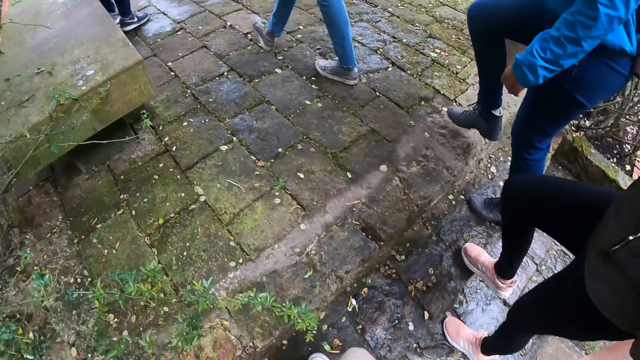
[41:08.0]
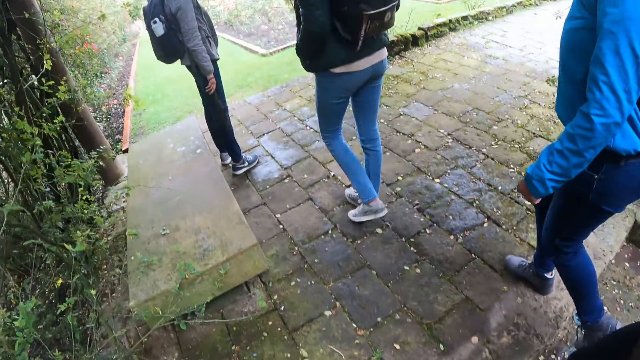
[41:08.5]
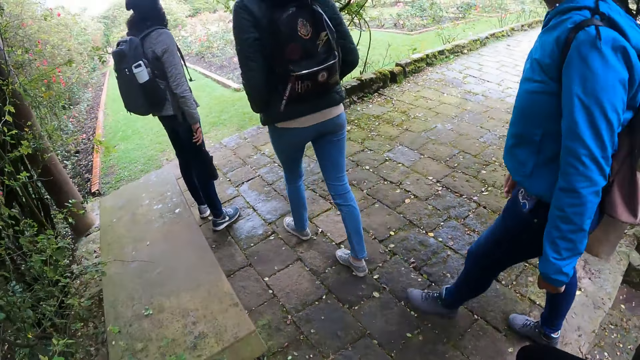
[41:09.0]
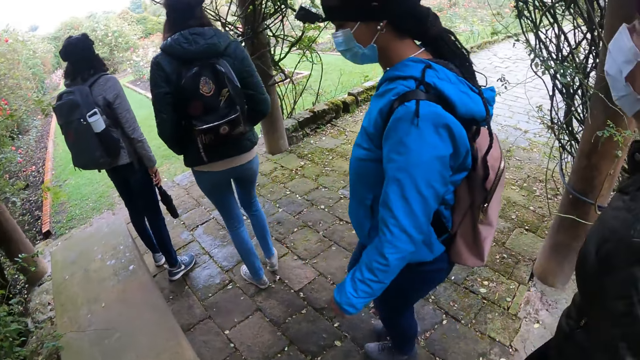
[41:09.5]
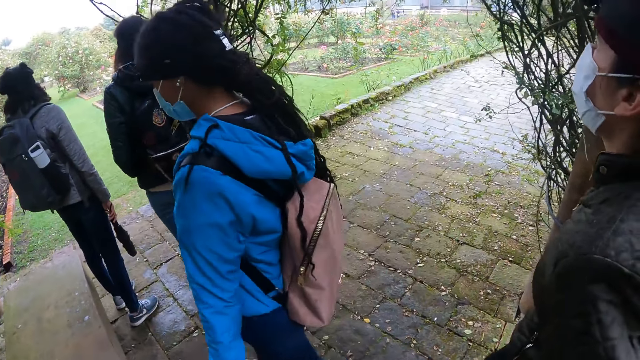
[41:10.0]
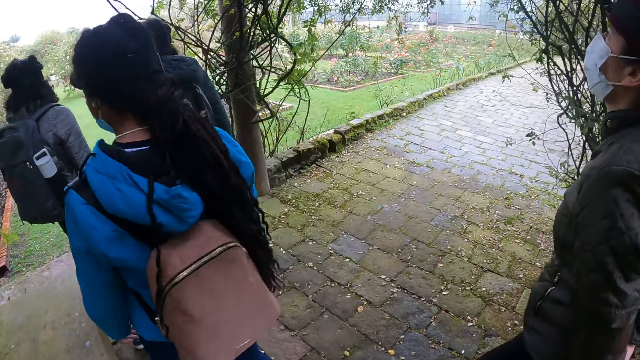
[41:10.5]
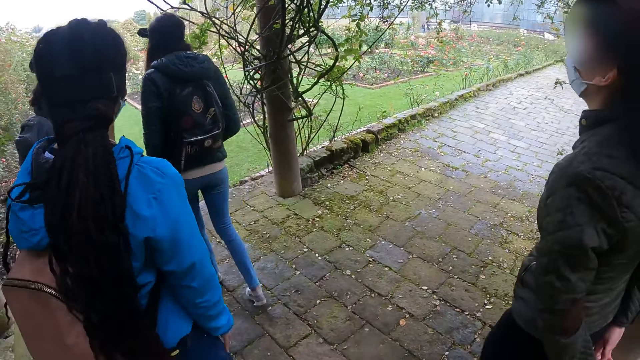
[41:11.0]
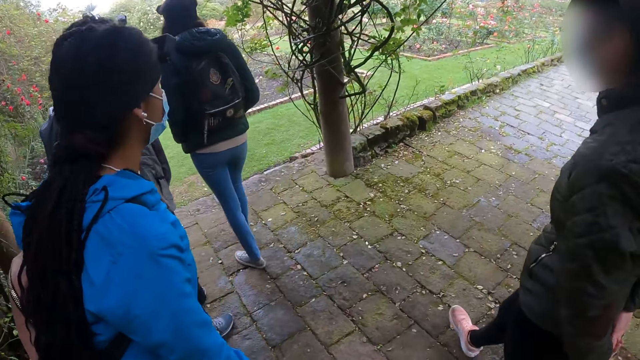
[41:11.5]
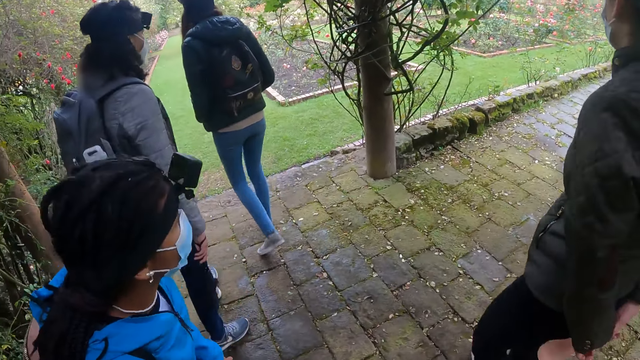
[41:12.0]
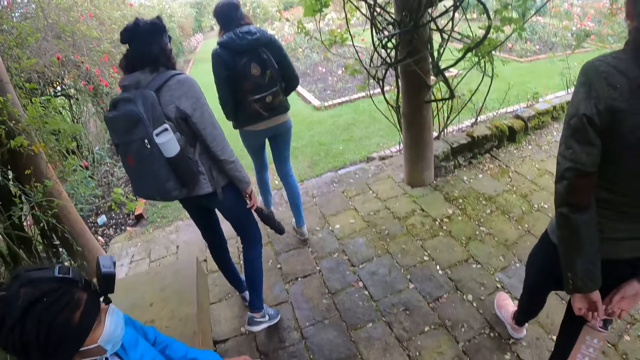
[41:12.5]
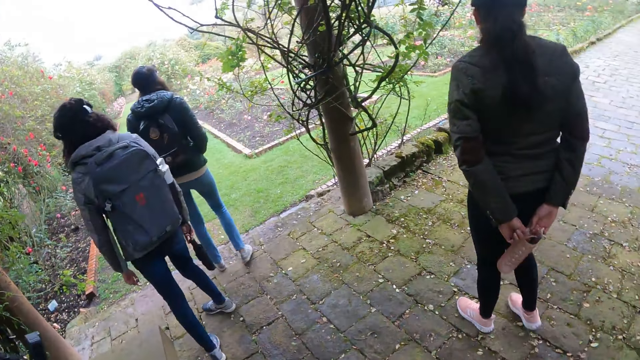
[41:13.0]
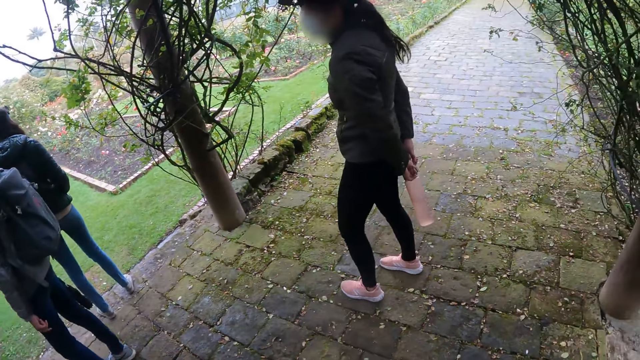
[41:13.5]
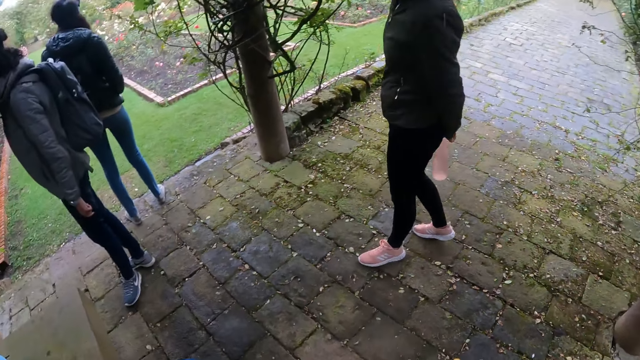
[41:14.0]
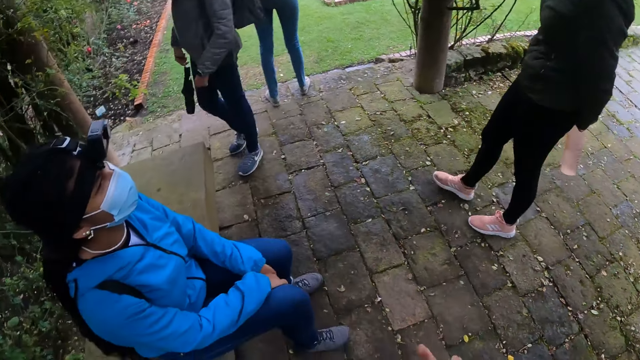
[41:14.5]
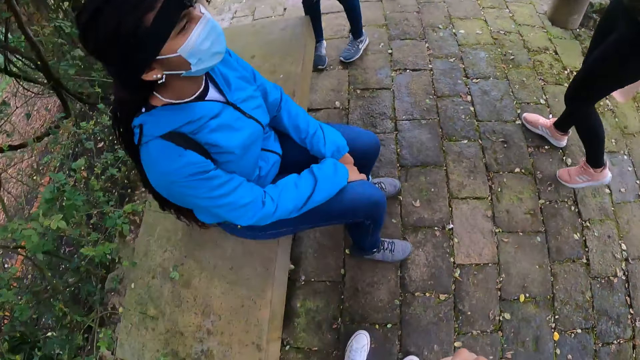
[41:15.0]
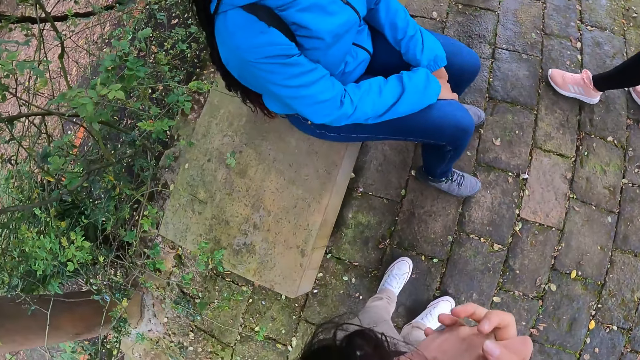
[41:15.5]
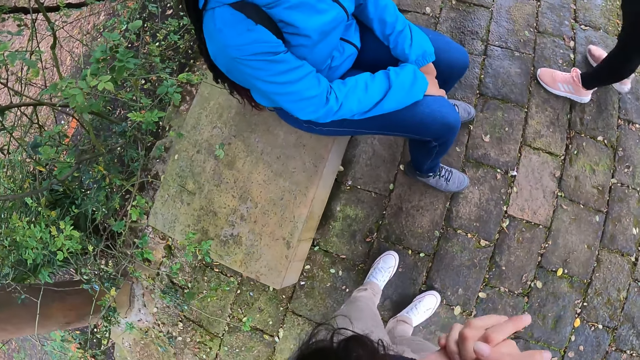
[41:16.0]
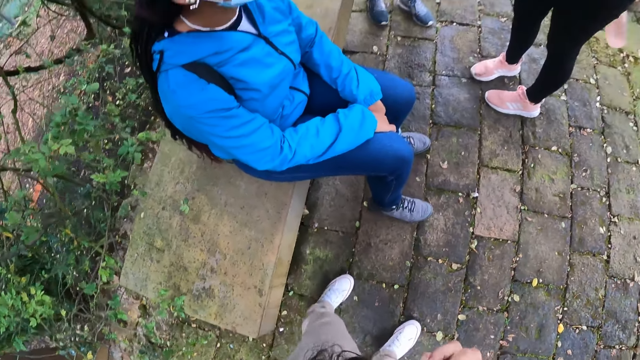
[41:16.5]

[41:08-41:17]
A woman sits on a bench in the park. The camera wearer looks around.

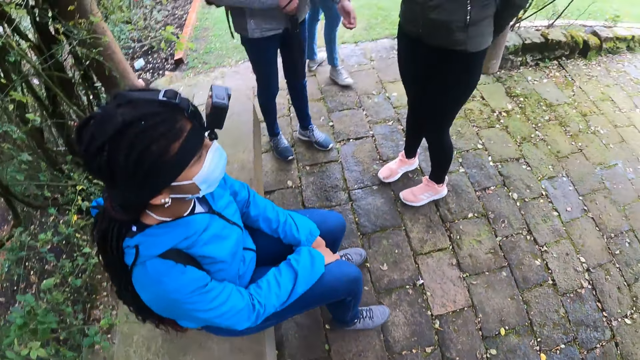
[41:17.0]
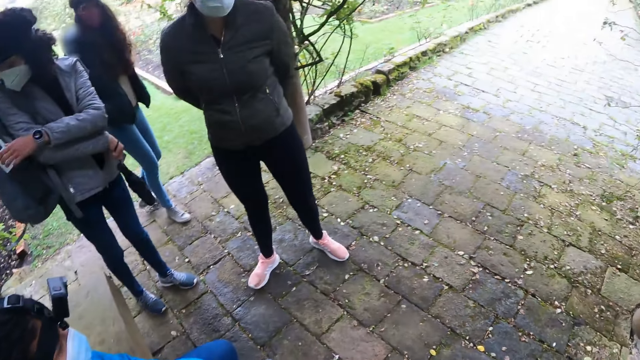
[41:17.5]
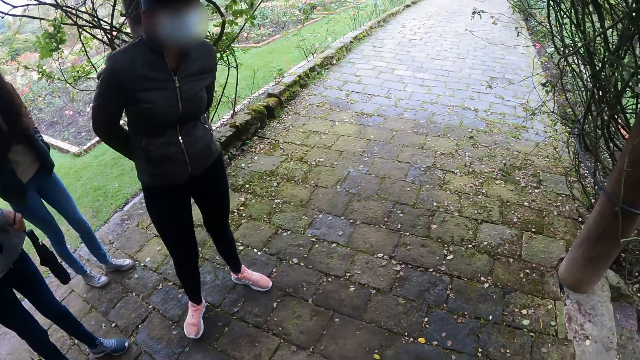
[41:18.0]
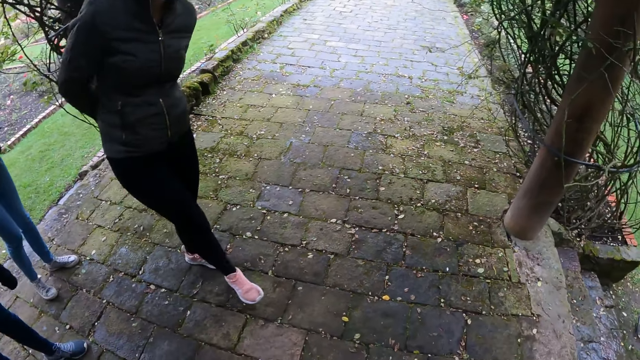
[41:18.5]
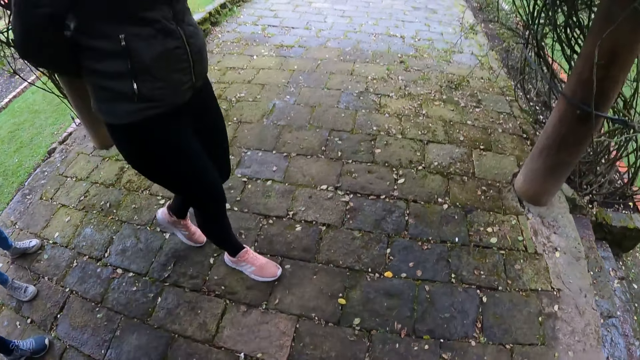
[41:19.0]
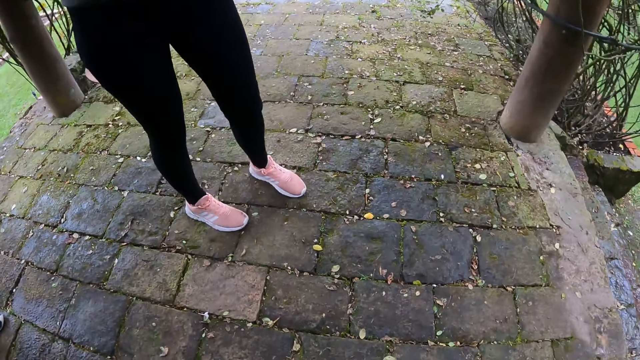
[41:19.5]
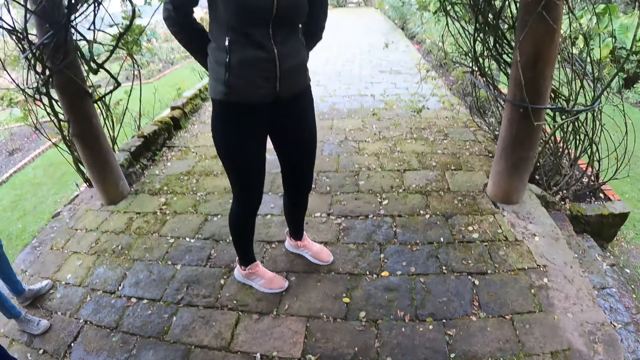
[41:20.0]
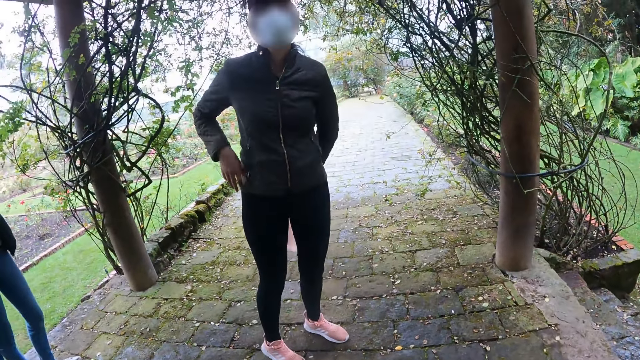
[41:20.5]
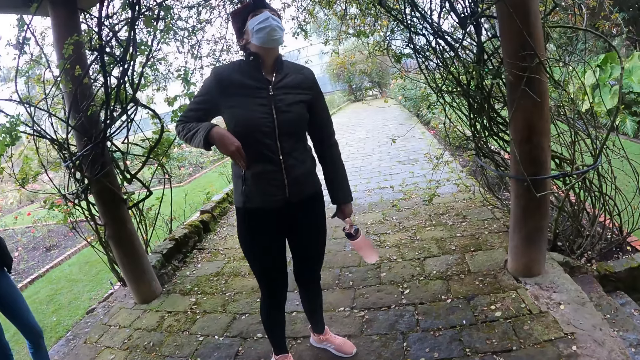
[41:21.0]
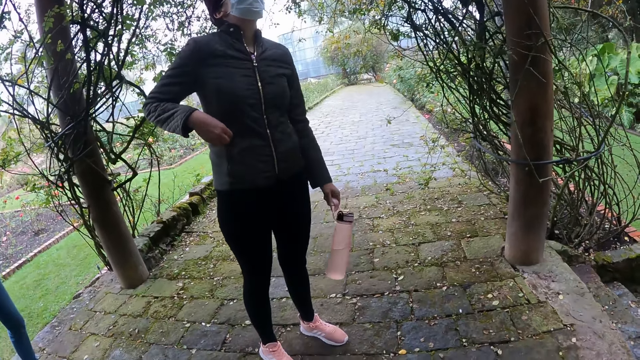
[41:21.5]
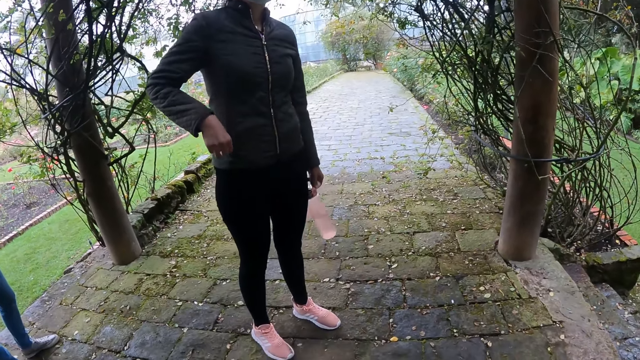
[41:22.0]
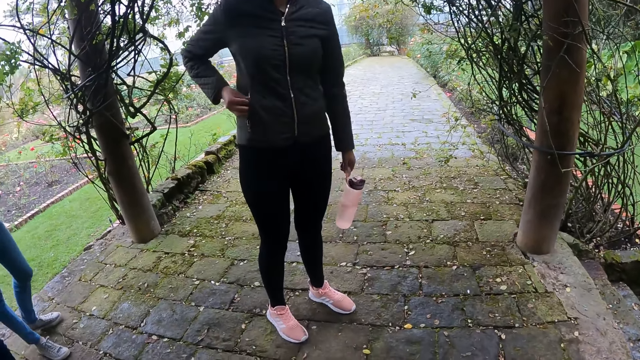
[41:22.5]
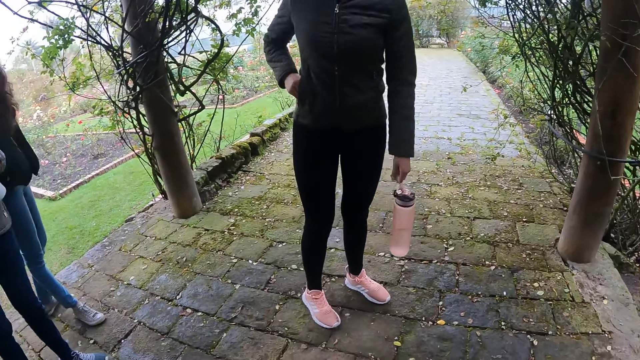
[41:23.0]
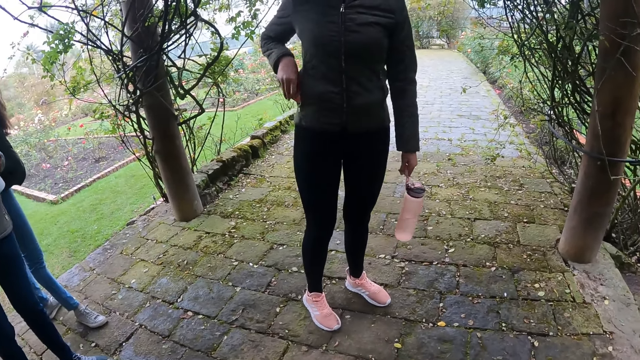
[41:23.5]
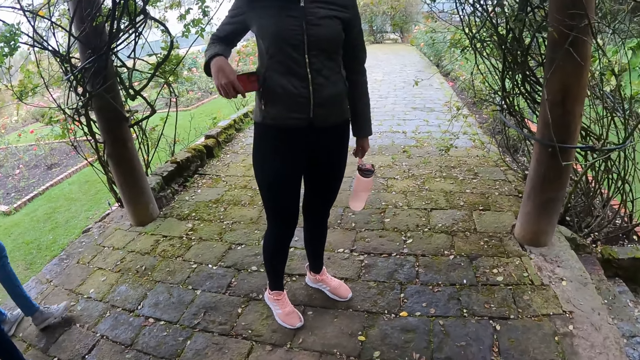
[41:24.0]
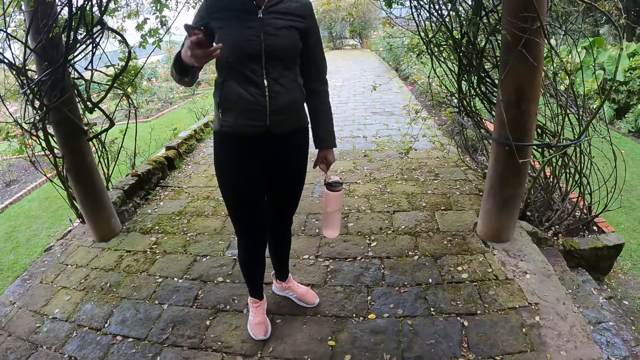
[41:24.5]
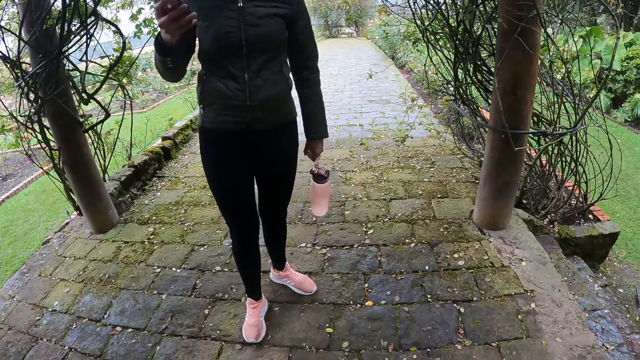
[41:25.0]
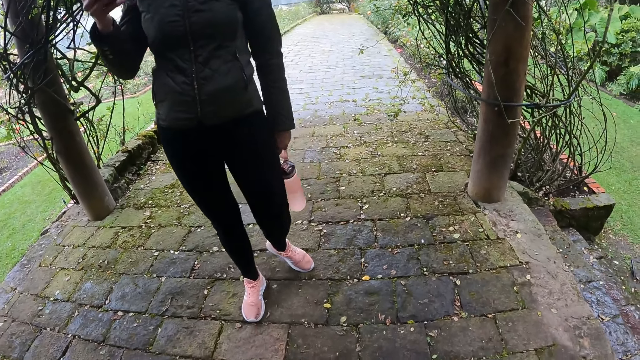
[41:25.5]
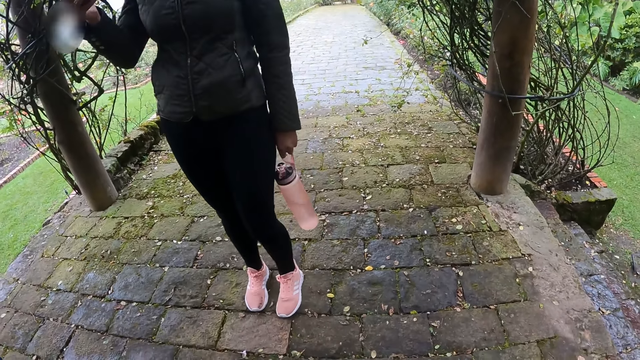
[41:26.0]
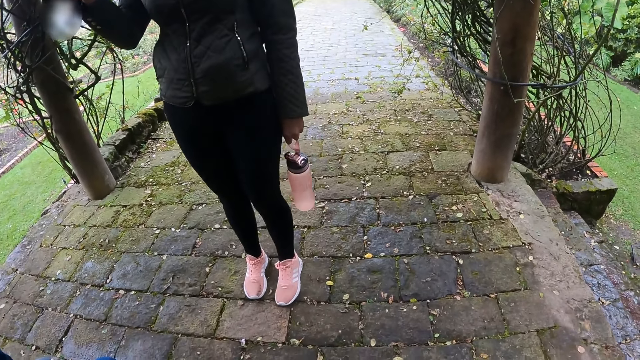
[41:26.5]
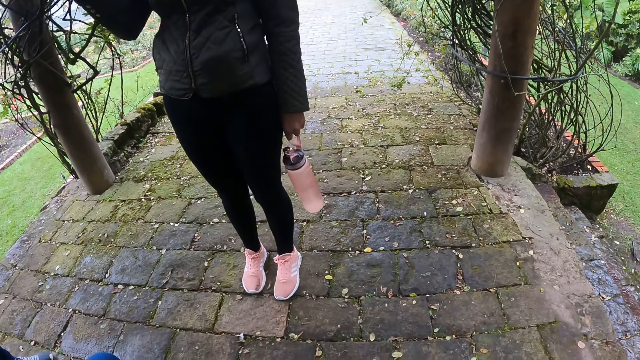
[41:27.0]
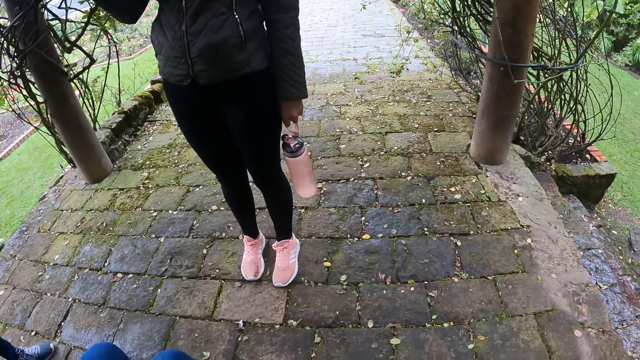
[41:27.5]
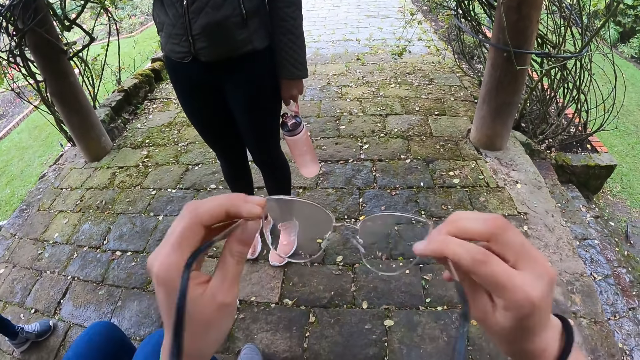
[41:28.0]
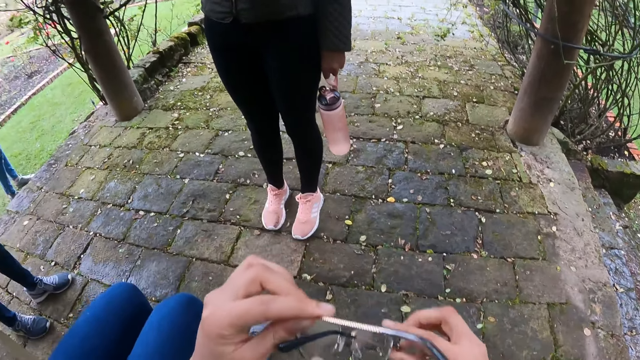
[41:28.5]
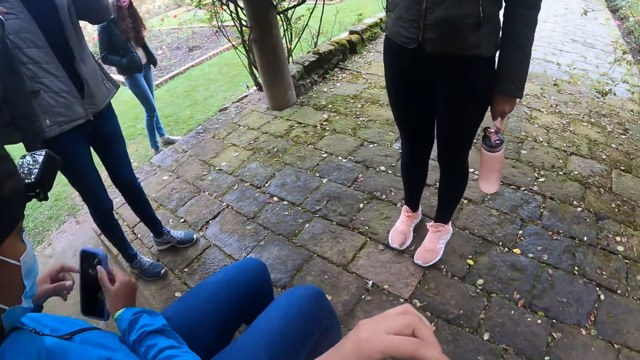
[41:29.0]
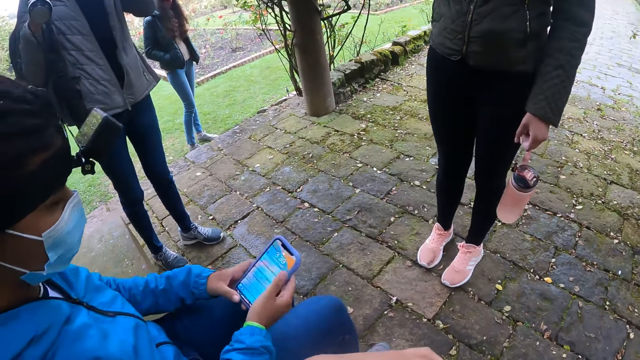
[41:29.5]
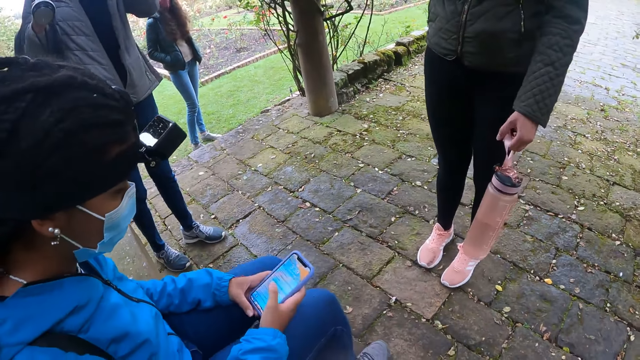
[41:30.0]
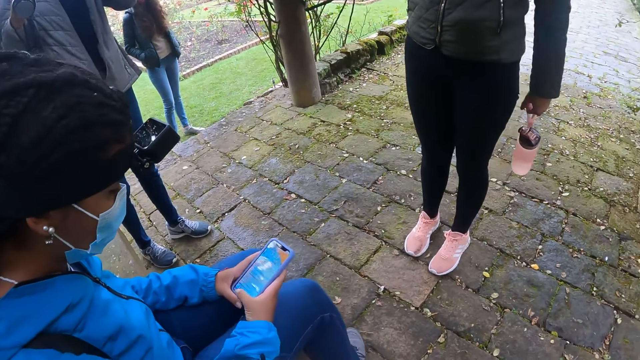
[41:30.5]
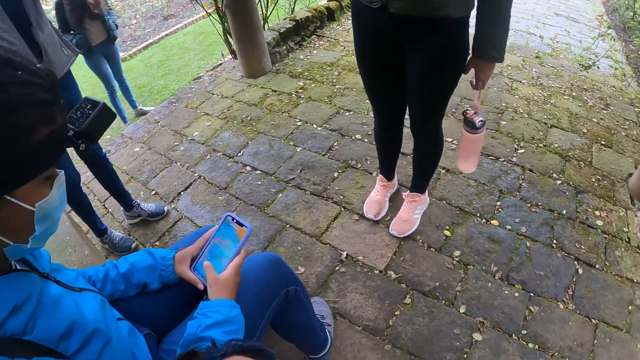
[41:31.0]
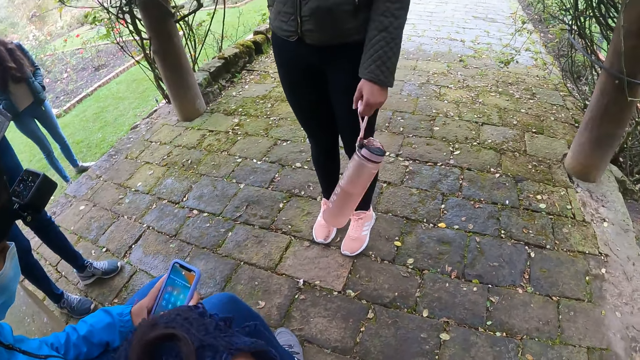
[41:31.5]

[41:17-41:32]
The camera wearer sits on the bench in the park. A woman unzips a pocket in her jacket with her right hand. The woman takes a phone from the pocket in her jacket with her right hand. The camera wearer removes her glasses from her face with both hands. She folds the handle of the glasses with both hands. Another woman takes a phone from her jacket pocket with her right hand. The other woman operates the phone with her right hand.
